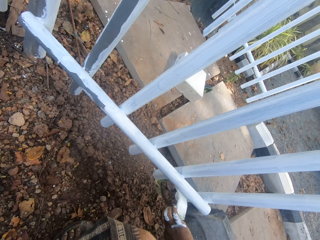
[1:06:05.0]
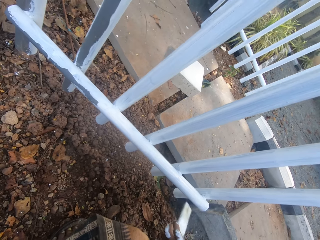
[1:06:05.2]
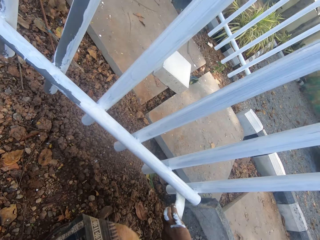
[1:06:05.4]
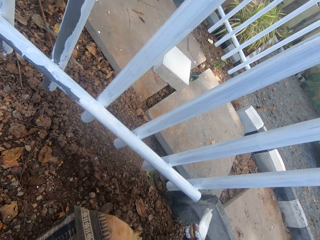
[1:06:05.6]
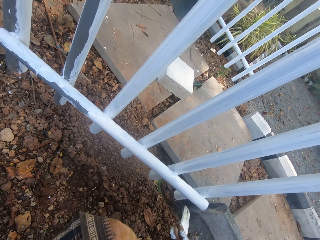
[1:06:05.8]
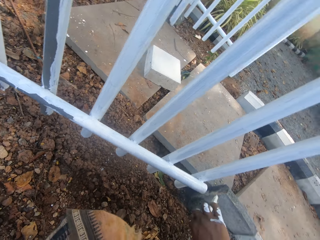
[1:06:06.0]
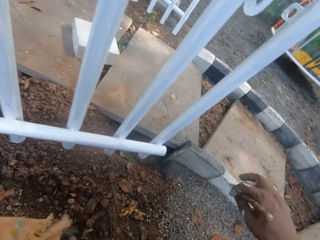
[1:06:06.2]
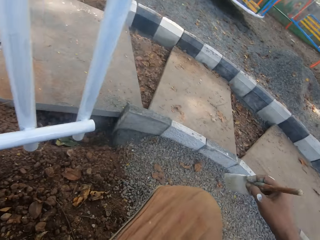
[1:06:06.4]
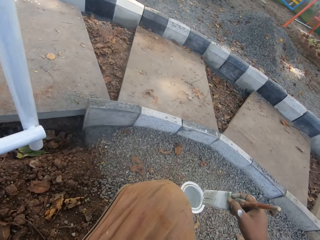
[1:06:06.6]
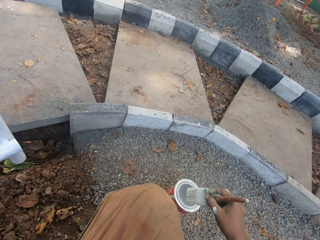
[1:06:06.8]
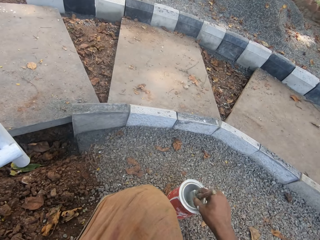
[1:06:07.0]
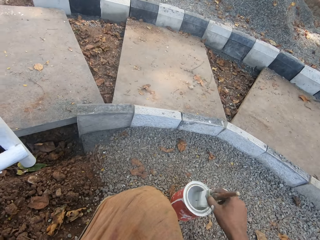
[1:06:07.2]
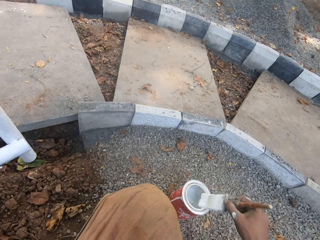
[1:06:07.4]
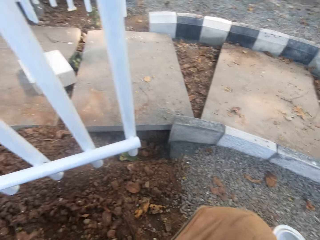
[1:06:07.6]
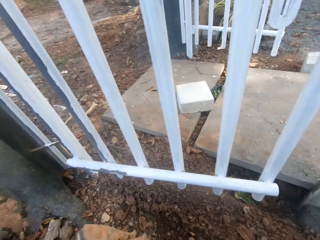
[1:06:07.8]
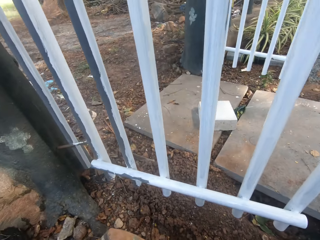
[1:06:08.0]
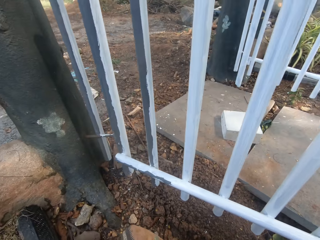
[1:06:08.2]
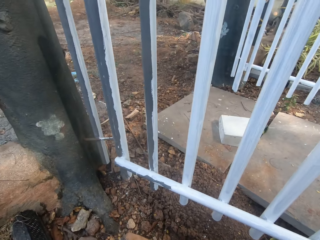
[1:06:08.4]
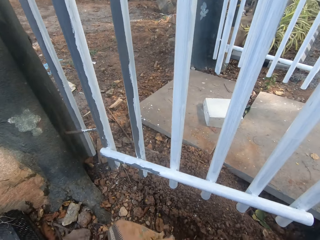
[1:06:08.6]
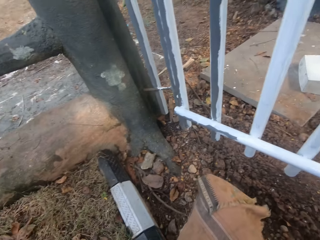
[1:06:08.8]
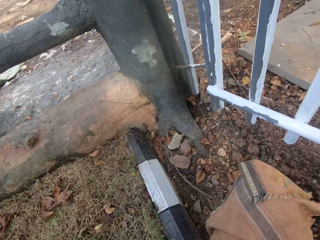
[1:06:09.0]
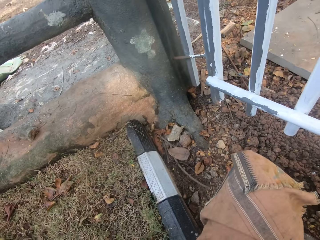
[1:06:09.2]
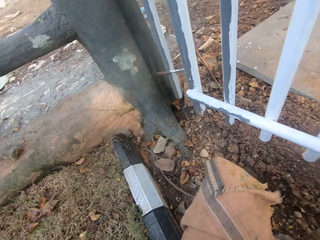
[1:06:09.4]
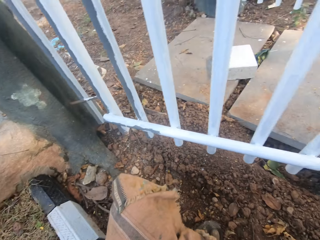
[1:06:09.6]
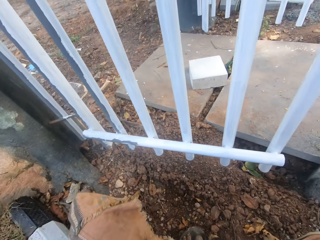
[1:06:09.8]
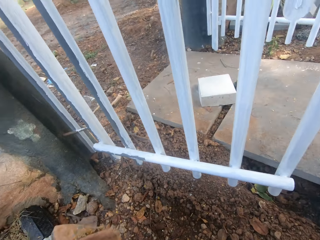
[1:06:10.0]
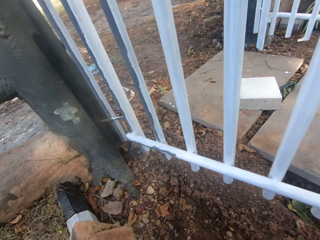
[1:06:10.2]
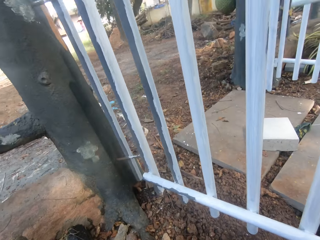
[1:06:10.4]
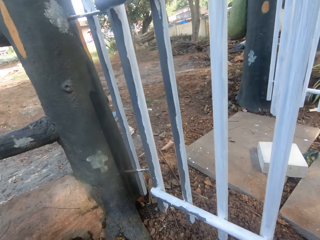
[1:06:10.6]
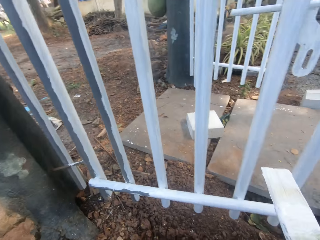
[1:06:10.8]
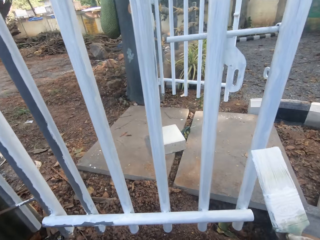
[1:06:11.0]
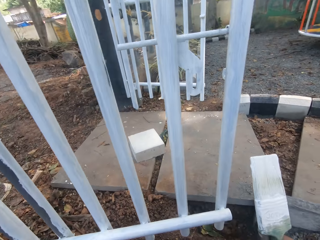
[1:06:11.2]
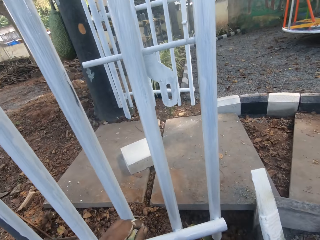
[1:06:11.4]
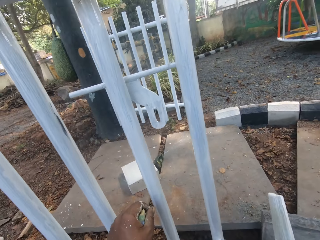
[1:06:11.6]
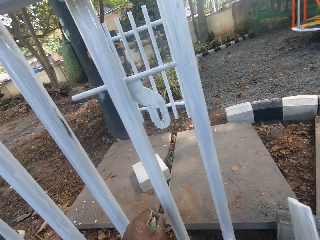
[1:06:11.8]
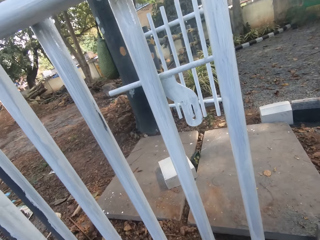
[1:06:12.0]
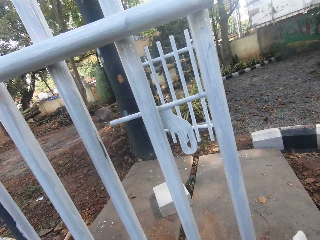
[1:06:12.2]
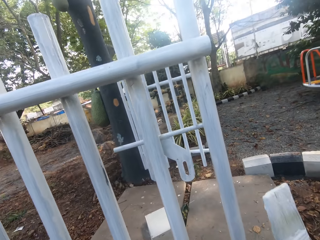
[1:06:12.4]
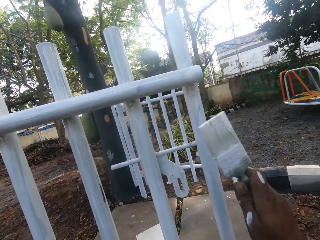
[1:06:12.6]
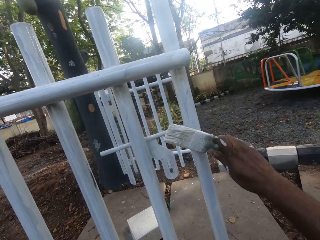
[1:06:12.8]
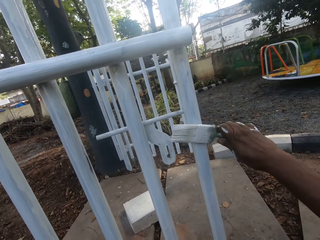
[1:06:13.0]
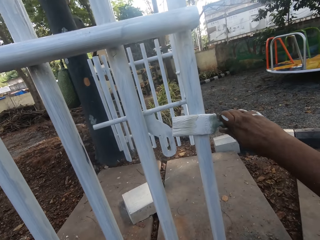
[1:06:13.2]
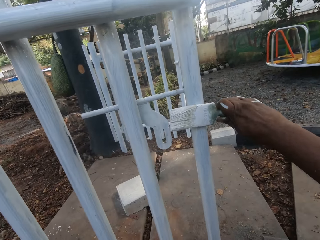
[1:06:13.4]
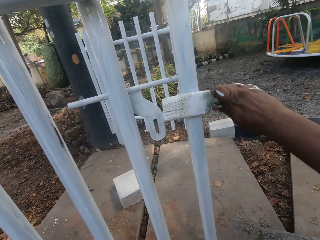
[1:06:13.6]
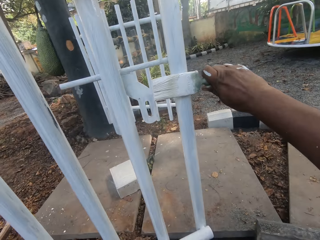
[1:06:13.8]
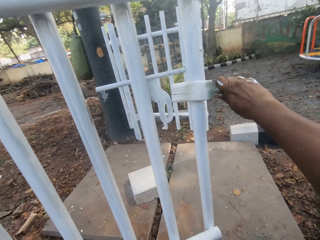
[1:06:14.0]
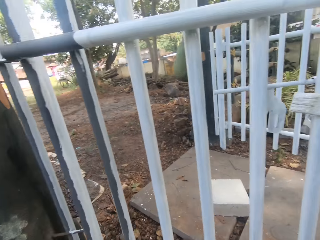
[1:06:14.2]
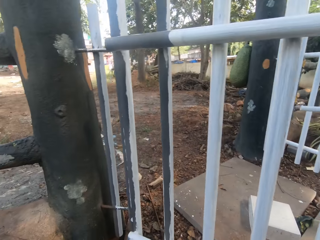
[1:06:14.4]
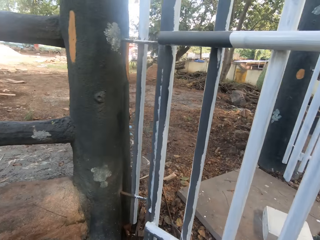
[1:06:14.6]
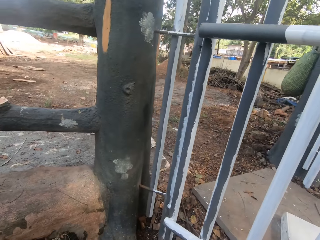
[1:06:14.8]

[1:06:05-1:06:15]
The camera wearer dips the brush in the paint can. They look around. They align the gate.

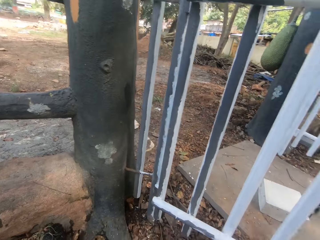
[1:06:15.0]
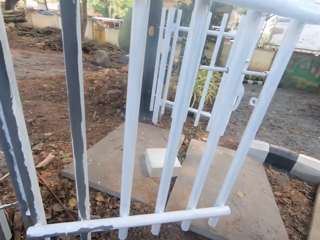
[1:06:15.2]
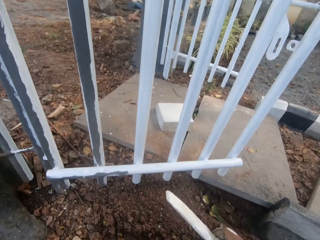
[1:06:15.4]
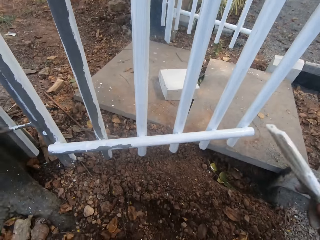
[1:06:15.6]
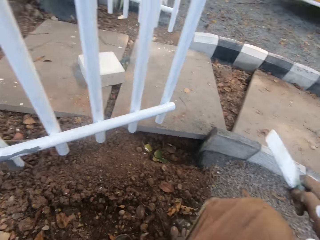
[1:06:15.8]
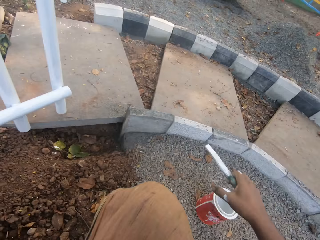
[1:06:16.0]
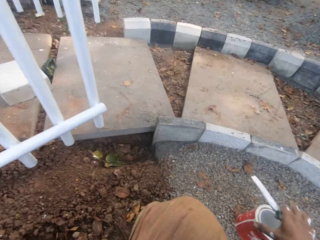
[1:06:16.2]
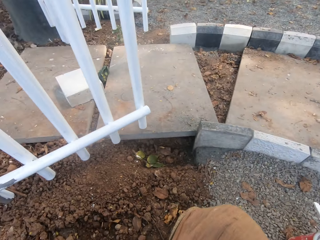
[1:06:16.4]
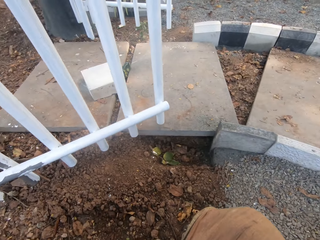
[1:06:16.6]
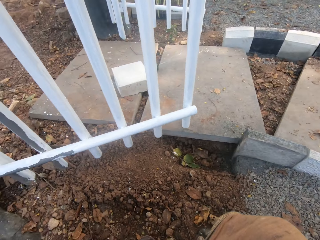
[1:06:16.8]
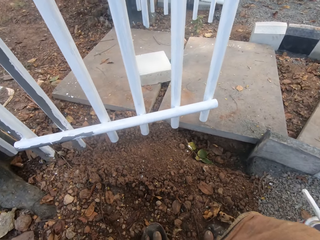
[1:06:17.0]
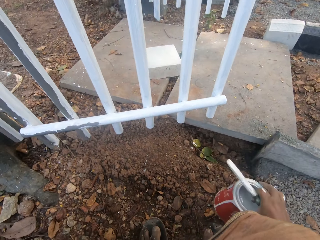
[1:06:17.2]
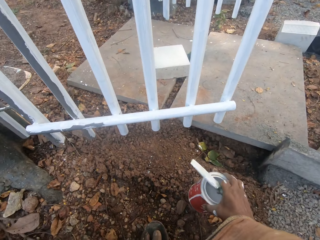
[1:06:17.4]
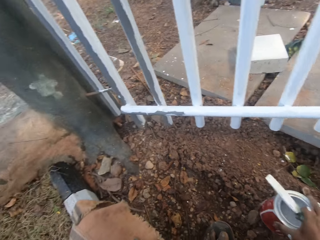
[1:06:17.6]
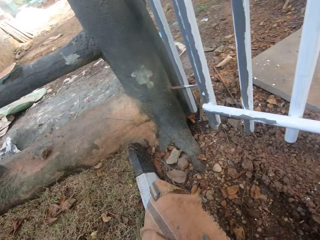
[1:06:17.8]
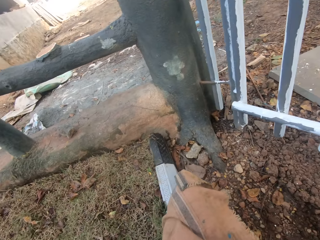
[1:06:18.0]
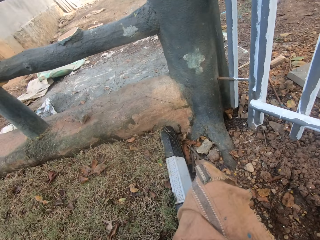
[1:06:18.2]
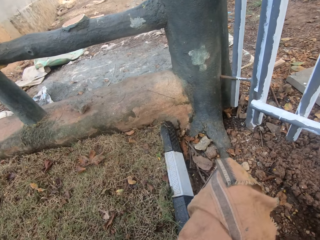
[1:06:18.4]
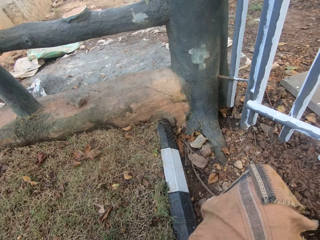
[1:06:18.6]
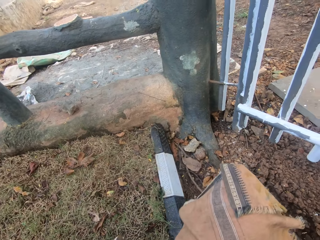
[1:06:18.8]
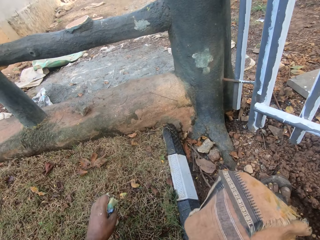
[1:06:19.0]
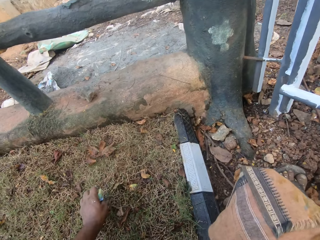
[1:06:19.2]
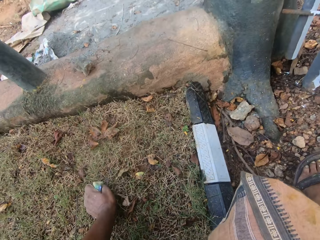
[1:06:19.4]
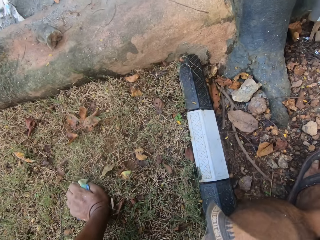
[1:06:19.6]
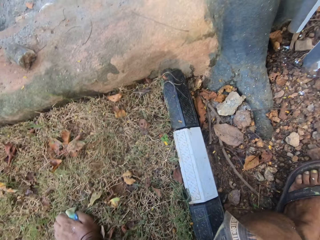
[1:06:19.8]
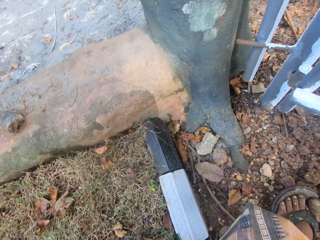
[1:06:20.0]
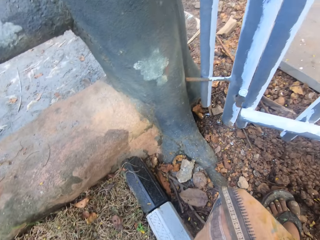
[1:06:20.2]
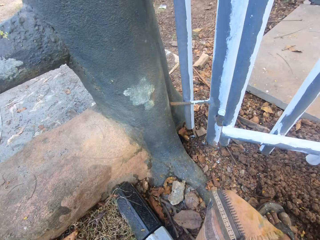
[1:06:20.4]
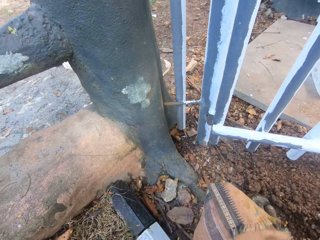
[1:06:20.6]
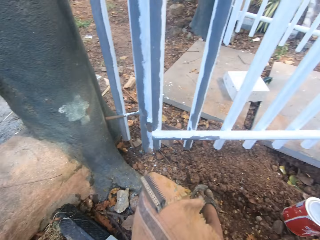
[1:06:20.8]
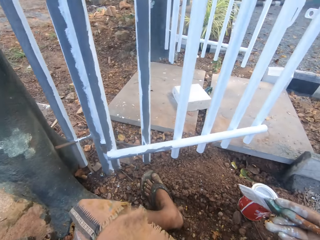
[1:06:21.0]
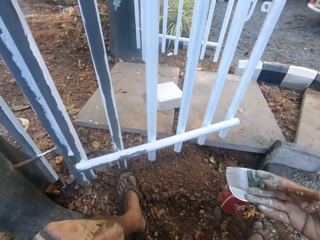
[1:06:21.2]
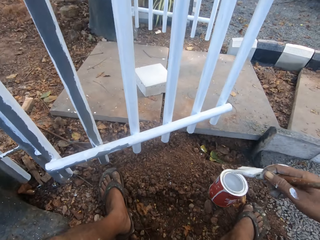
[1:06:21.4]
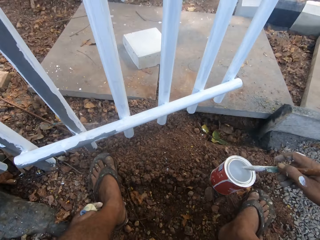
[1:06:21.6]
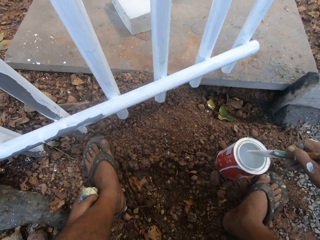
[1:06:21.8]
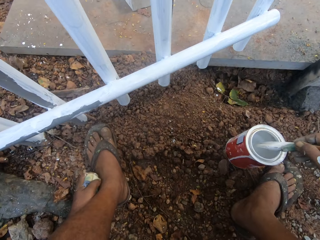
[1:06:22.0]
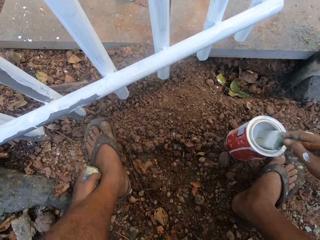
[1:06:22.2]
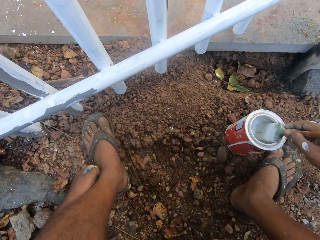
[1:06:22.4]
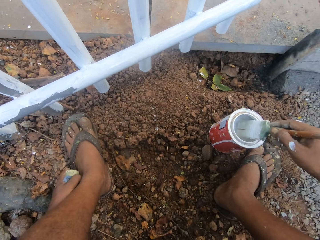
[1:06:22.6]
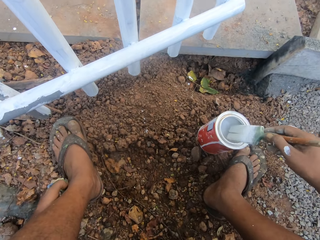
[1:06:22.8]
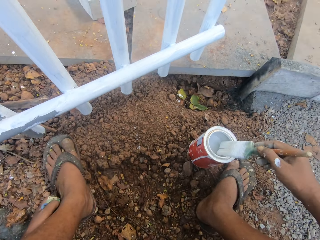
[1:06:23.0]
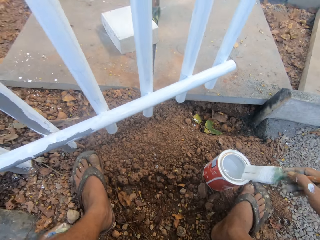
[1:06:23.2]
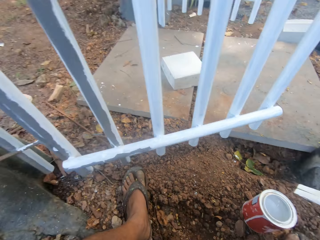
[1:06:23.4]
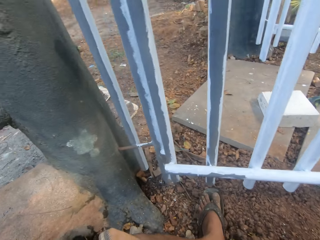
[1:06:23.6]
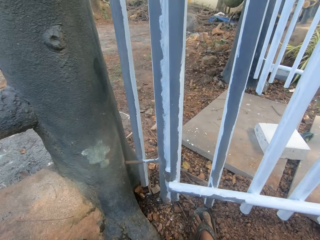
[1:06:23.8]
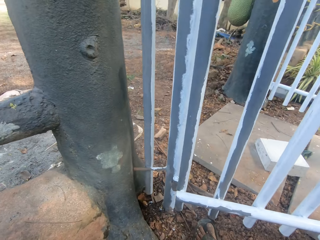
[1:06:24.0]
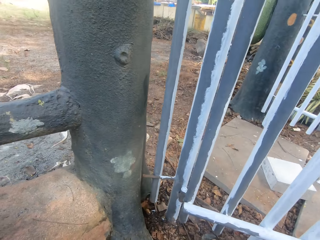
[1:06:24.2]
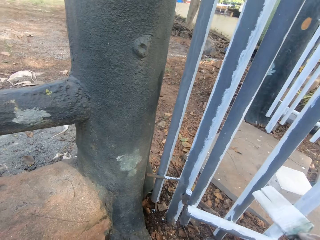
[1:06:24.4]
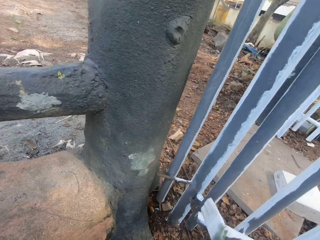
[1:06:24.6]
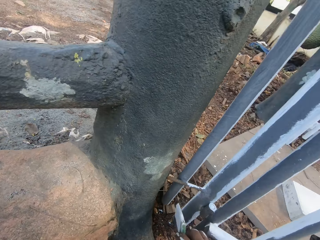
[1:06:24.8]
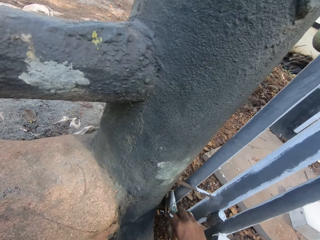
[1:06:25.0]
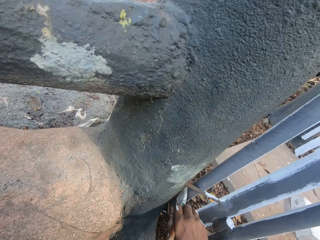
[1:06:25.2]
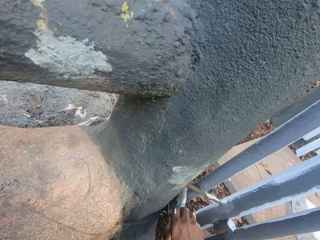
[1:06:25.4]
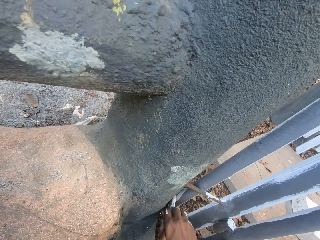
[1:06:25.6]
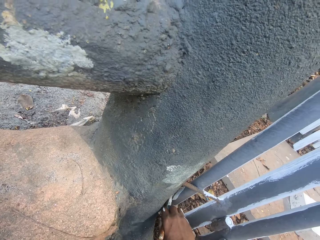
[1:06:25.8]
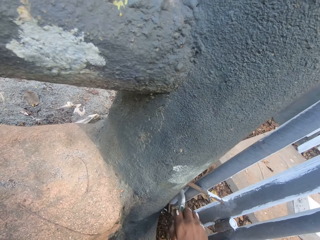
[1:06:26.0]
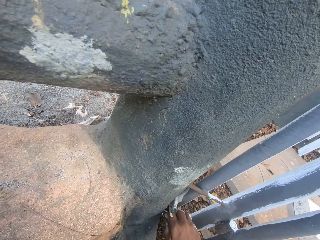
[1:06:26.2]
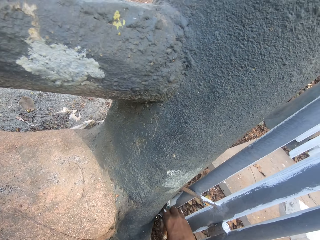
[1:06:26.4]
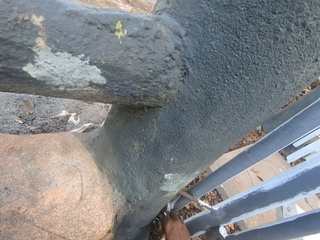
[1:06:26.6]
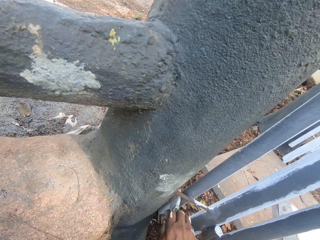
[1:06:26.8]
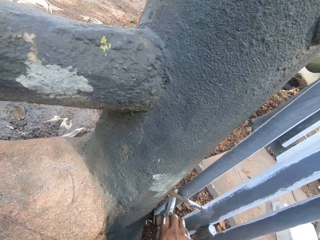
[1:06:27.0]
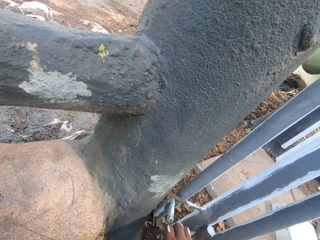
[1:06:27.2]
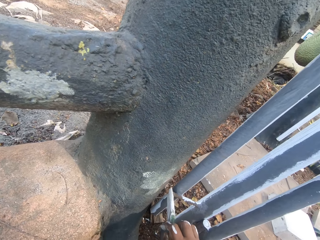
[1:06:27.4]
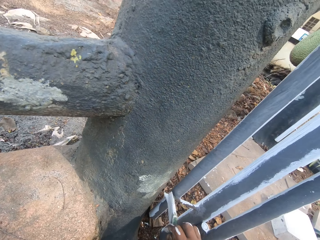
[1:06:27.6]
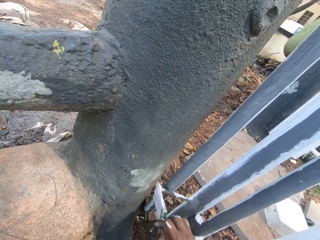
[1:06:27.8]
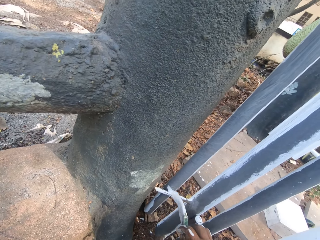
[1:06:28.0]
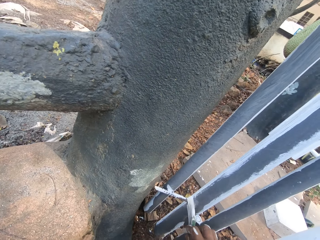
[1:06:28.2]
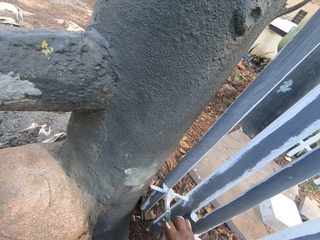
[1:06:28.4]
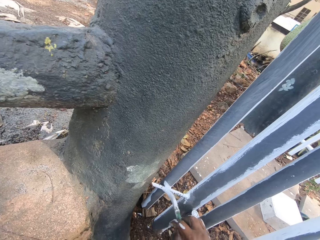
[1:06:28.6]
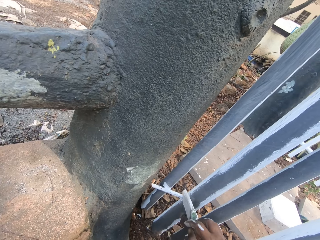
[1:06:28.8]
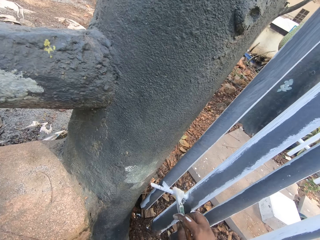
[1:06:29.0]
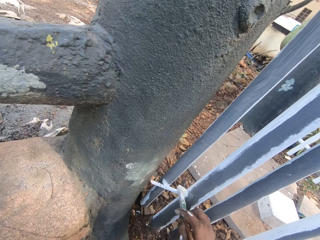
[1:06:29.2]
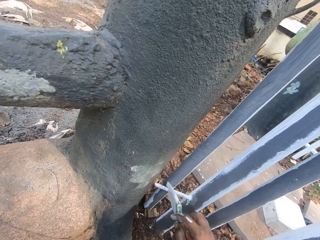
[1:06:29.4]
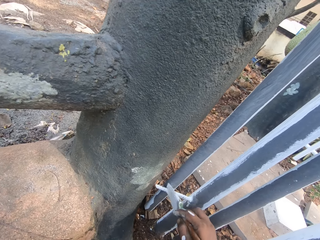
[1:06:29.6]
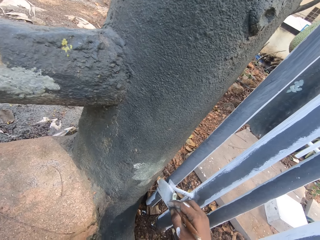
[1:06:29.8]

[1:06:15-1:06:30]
The camera wearer looks around. They pick up the paint can on the ground and put the paint can on the ground. They look around. They dip the brush in the paint can. They look around. They paint on the gate.
